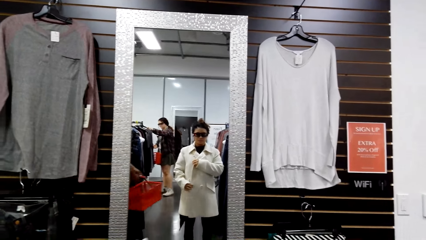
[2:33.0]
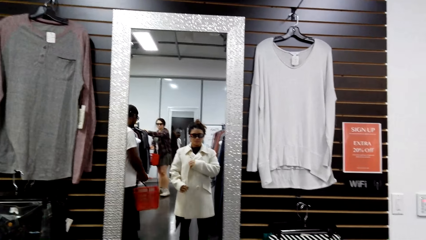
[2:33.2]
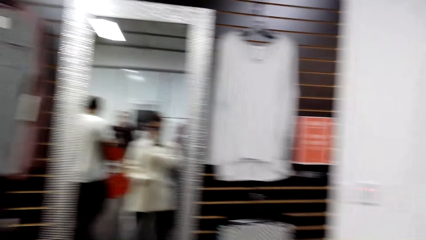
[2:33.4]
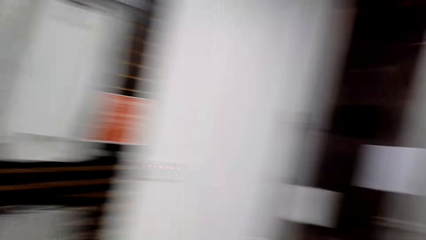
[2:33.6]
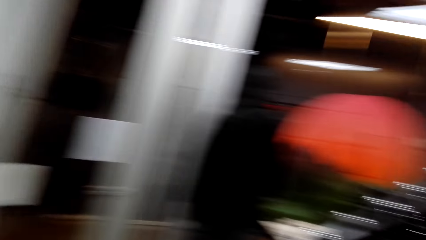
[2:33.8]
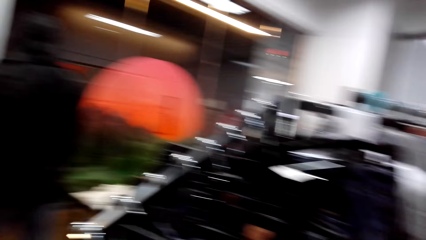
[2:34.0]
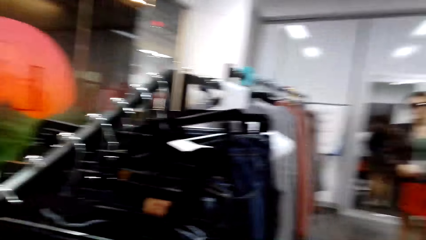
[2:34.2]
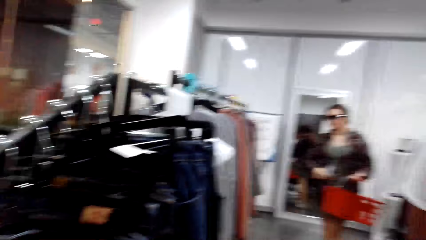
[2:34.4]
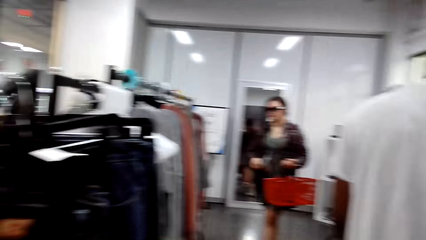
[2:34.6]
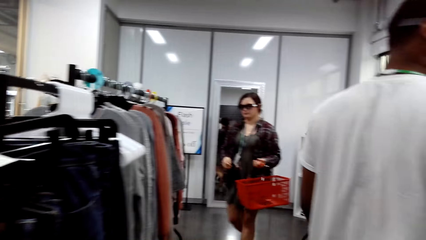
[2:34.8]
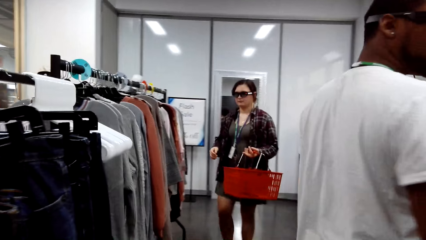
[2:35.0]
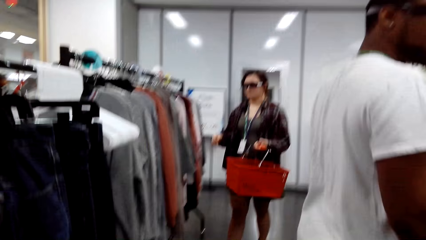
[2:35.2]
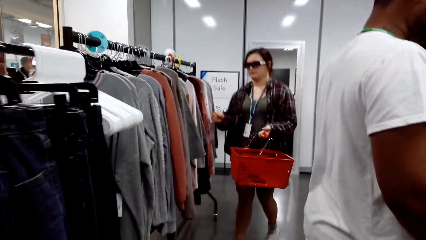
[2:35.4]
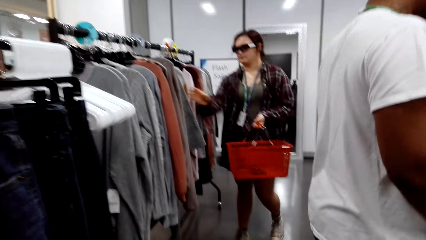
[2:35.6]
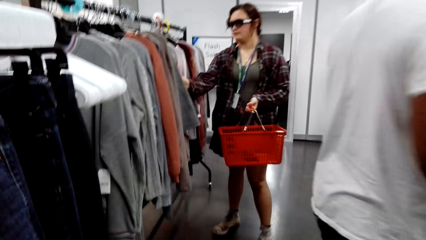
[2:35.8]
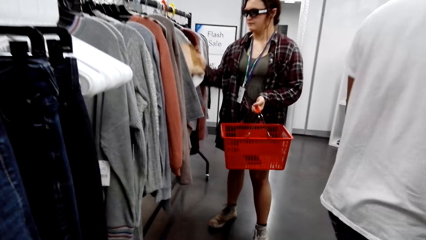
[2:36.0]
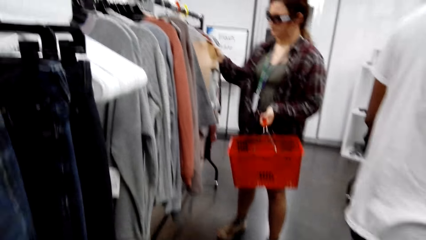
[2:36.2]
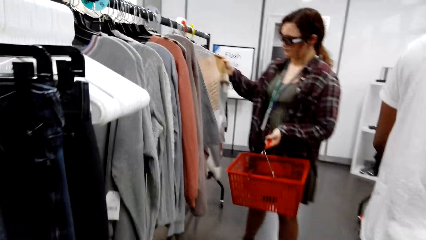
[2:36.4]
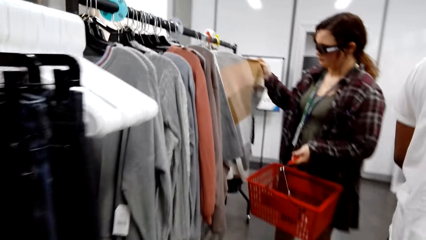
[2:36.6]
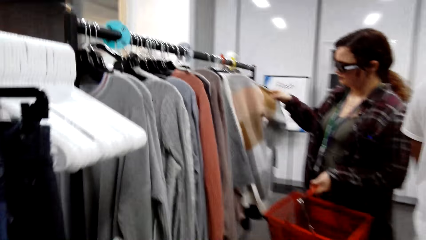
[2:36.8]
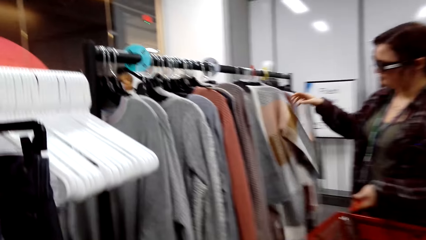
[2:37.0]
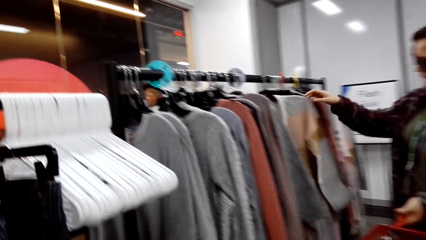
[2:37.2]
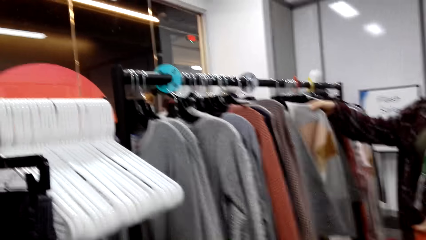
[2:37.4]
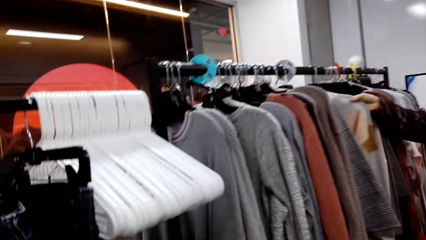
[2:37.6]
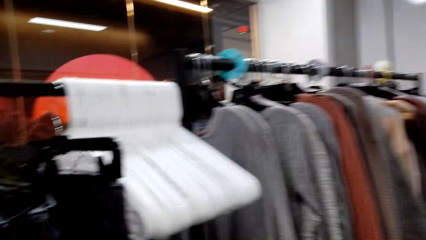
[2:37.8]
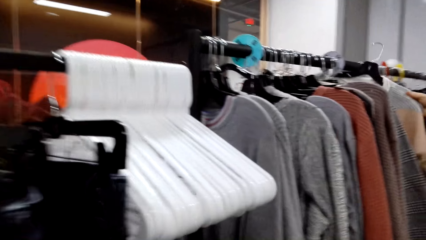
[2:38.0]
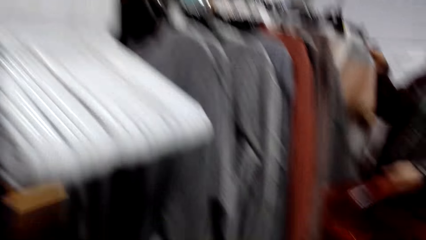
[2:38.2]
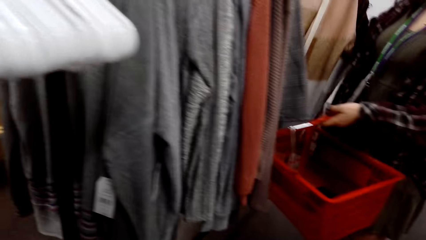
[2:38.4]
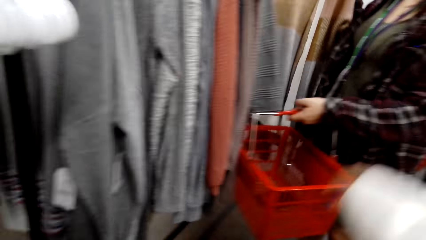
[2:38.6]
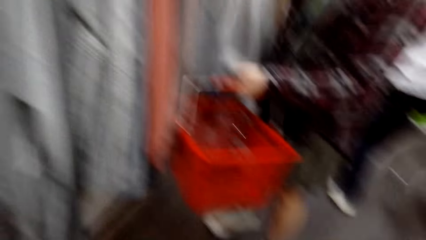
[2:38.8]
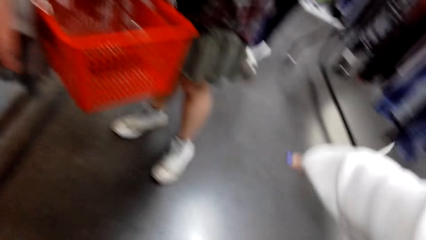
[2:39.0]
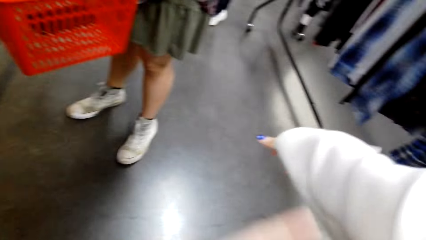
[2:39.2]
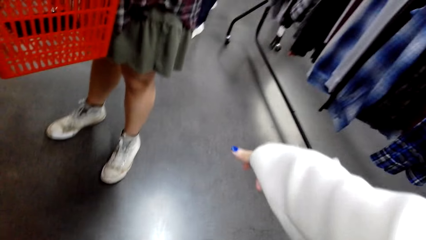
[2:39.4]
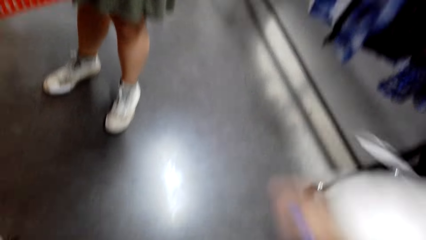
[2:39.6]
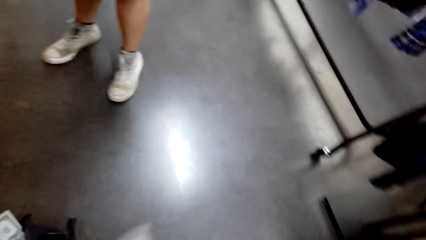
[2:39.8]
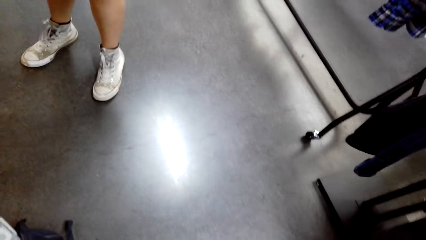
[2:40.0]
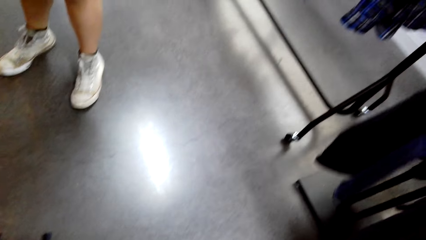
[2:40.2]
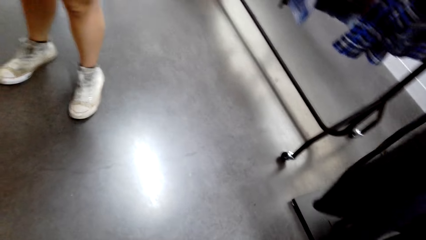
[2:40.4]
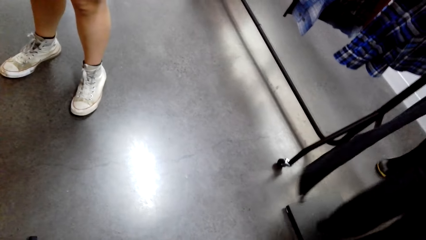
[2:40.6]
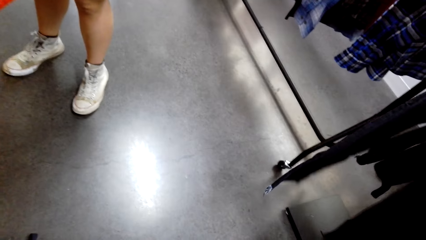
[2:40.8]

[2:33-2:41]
The camera wearer looks around. A woman looks at the clothes. The camera wearer stretches a hand.

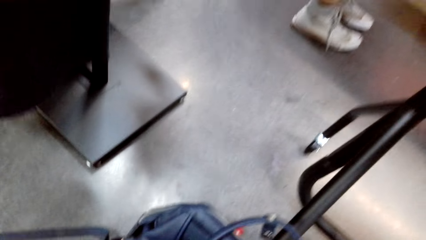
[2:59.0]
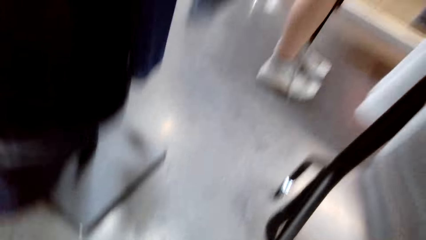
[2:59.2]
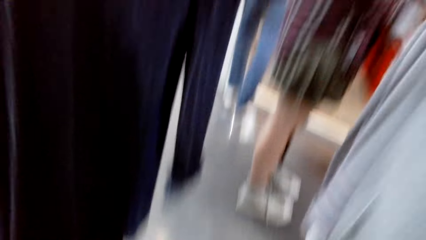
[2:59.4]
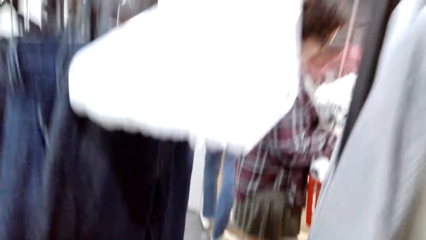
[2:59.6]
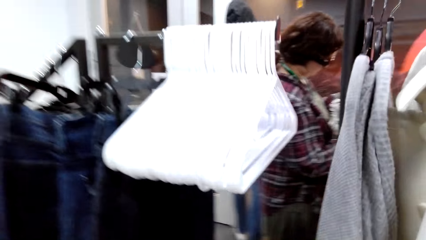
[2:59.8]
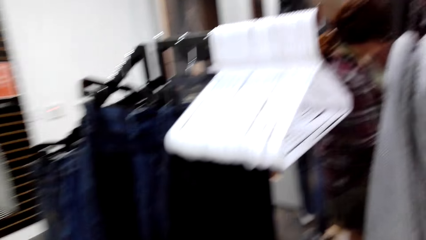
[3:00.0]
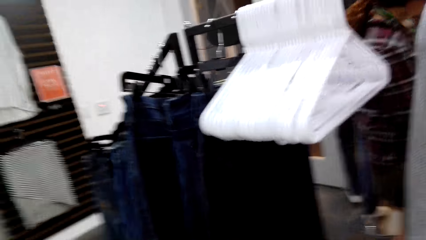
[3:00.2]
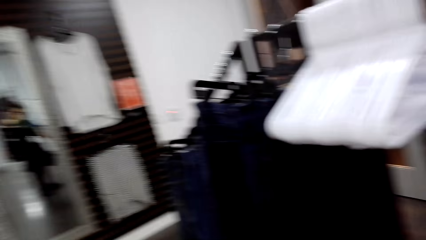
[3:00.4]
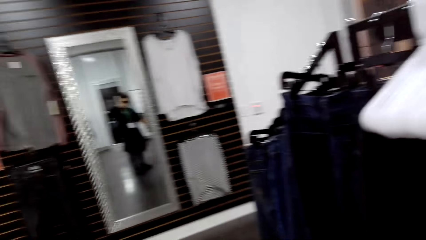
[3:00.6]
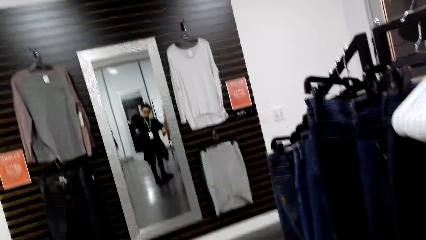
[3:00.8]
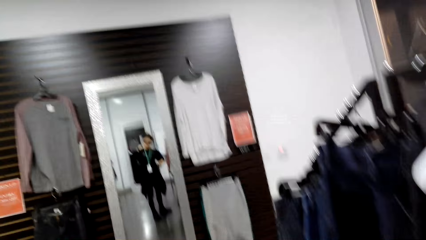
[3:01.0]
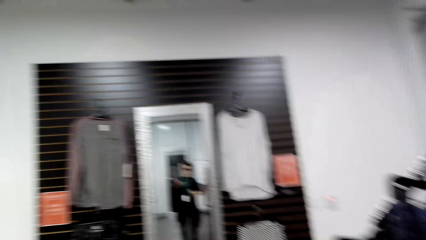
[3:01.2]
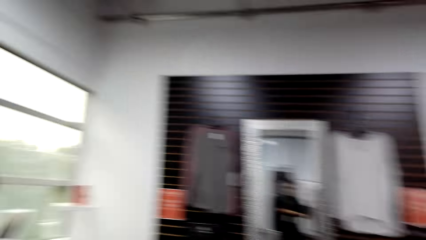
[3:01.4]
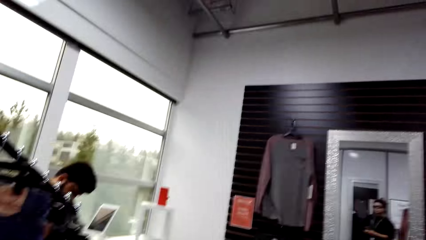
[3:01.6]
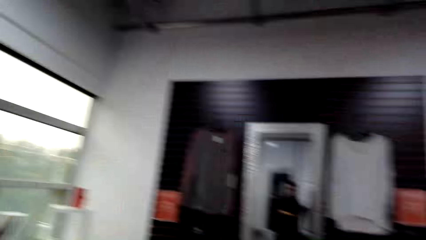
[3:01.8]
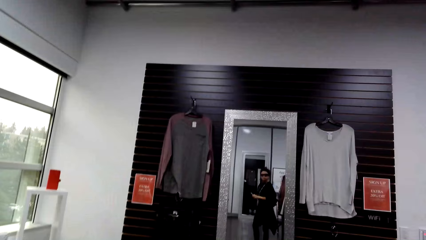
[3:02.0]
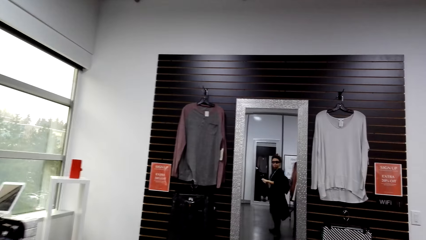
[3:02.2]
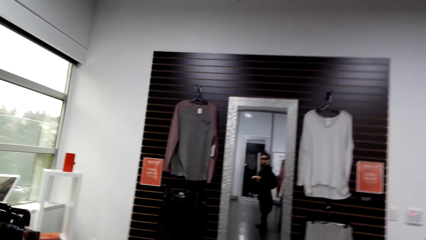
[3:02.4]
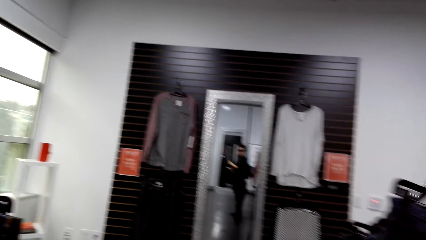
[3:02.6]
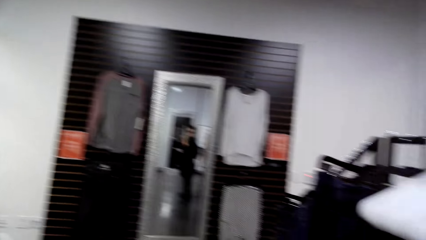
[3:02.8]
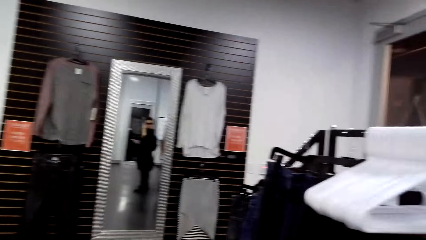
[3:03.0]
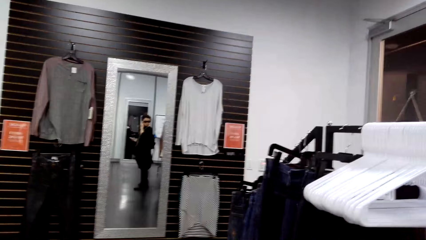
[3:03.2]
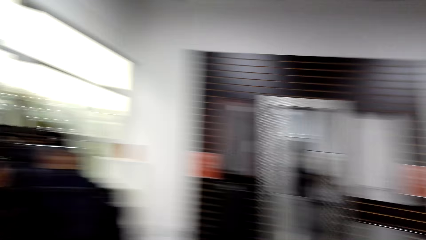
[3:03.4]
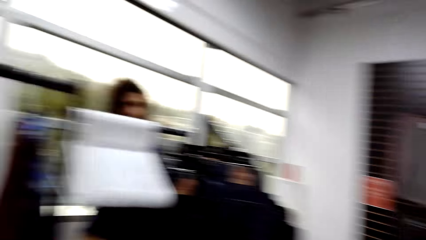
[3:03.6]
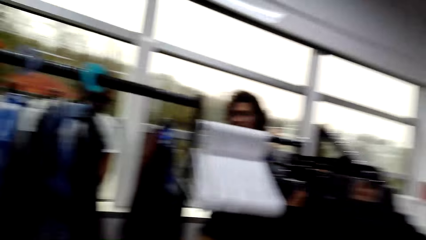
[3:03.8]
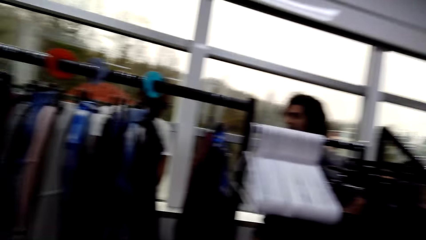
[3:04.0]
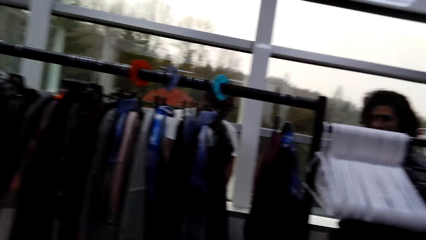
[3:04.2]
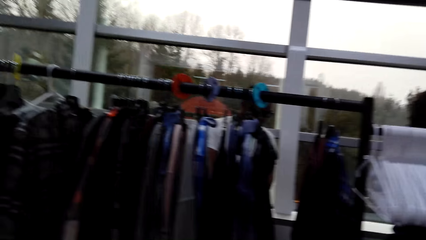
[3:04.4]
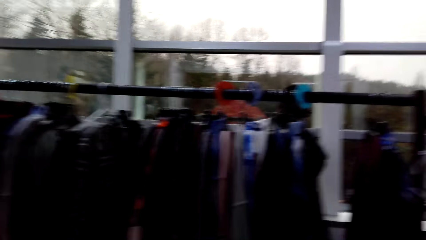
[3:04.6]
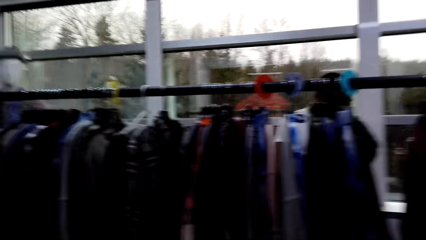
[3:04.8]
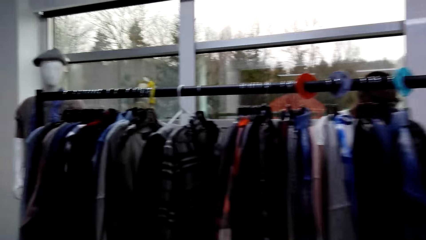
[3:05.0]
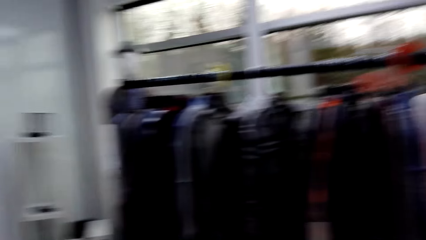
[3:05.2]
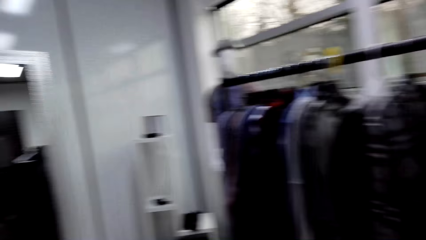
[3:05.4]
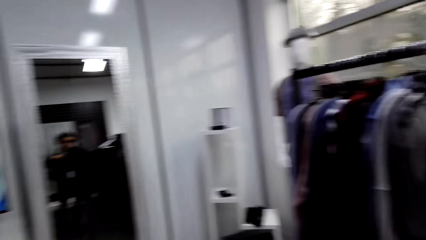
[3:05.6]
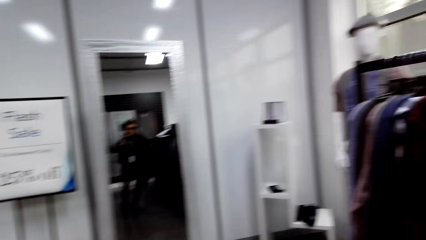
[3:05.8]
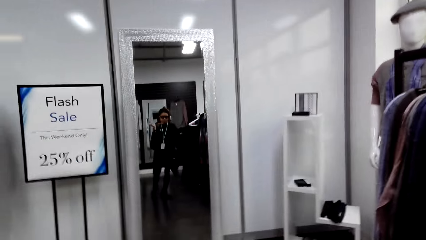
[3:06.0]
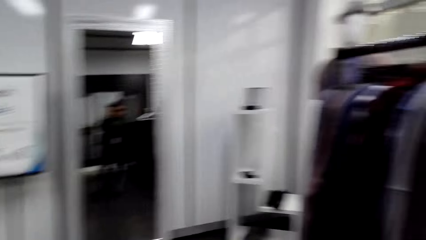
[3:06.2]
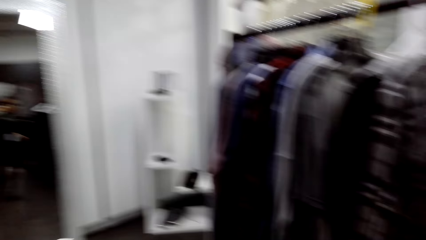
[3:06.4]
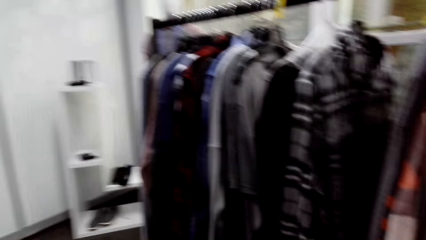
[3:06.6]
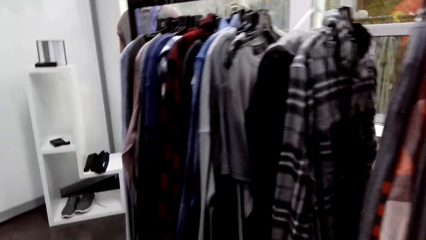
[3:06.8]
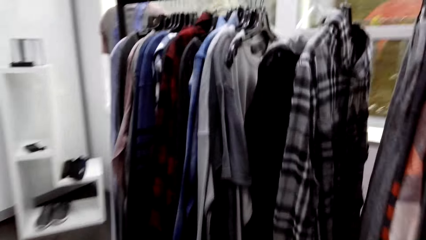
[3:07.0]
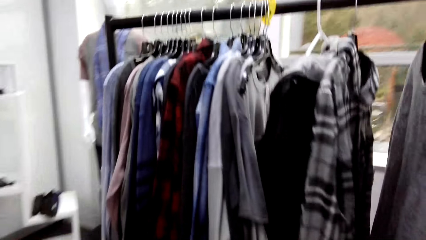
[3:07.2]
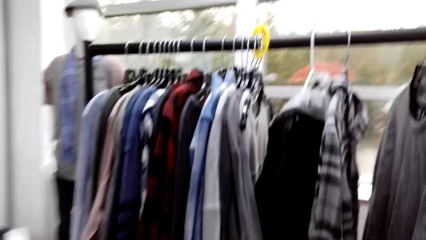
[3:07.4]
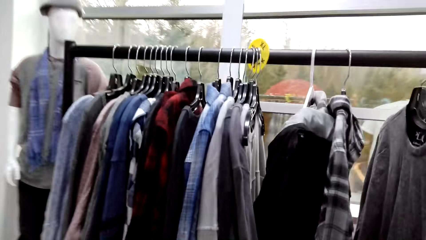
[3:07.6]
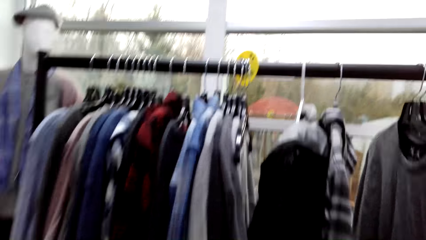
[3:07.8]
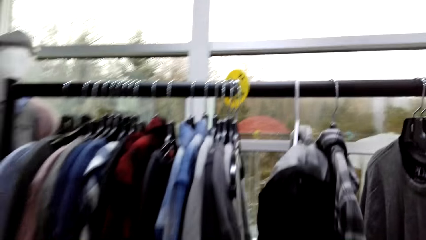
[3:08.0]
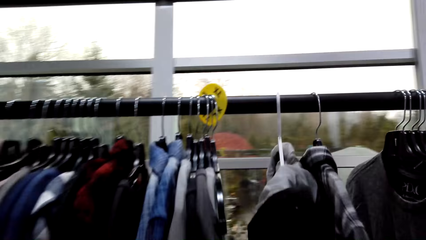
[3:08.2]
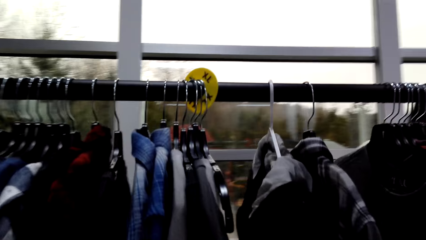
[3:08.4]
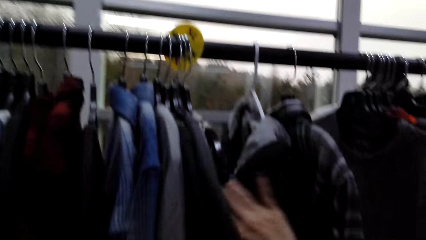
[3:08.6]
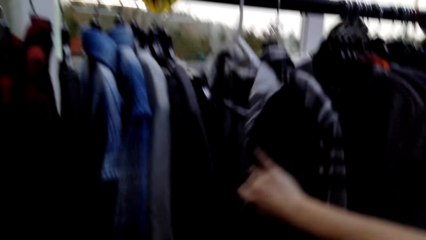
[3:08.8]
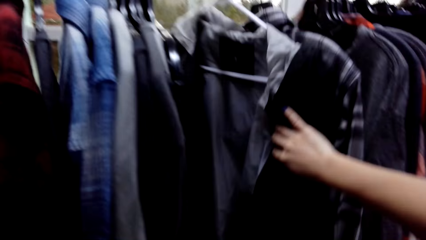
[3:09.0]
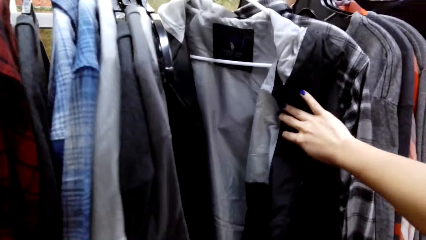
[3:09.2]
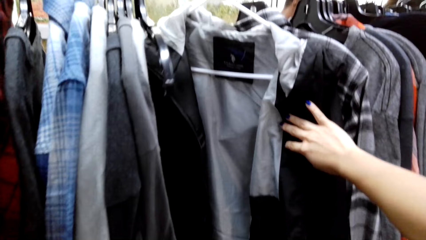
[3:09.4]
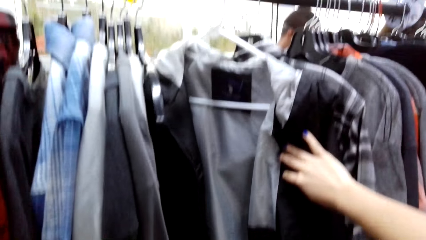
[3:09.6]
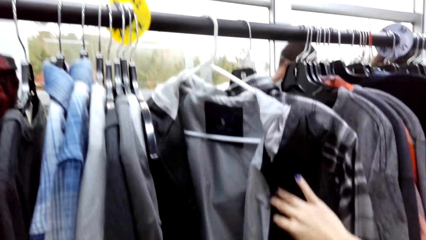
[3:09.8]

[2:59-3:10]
The camera wearer looks around. They walk around. They check out the clothes.
